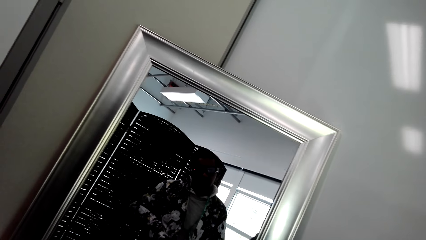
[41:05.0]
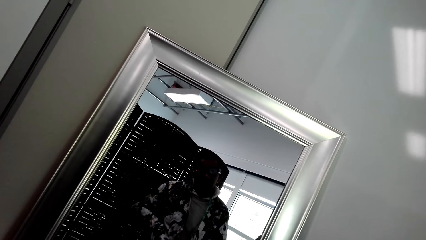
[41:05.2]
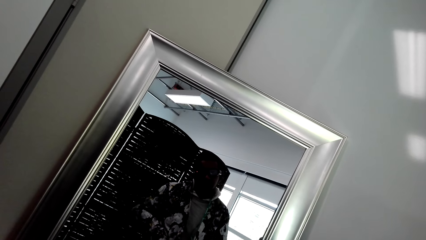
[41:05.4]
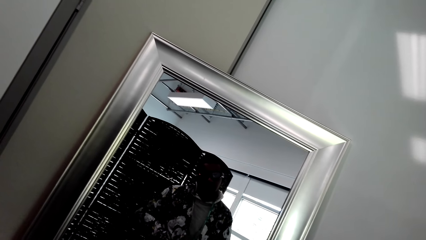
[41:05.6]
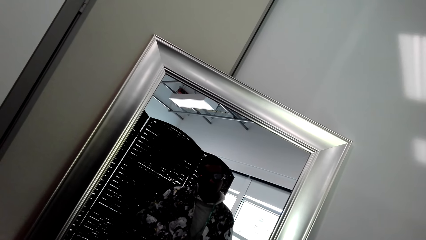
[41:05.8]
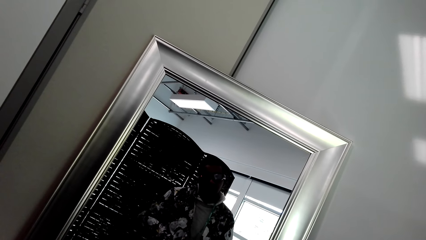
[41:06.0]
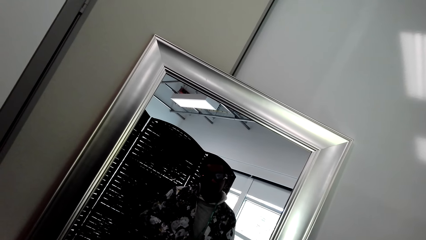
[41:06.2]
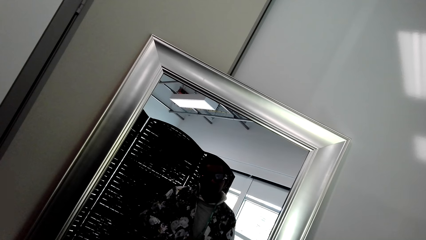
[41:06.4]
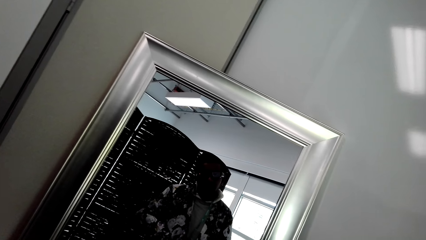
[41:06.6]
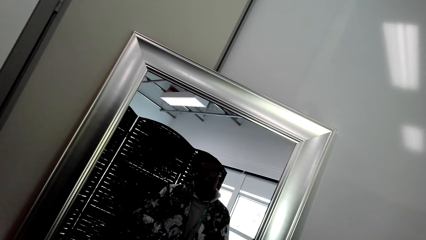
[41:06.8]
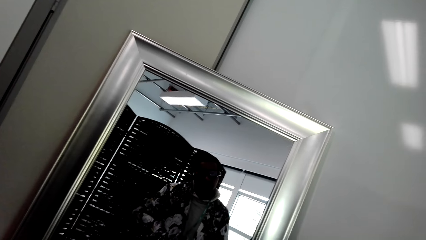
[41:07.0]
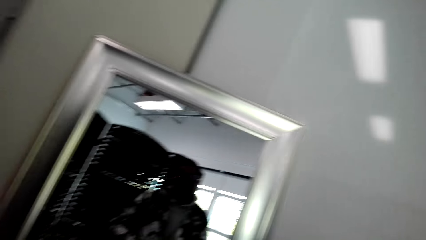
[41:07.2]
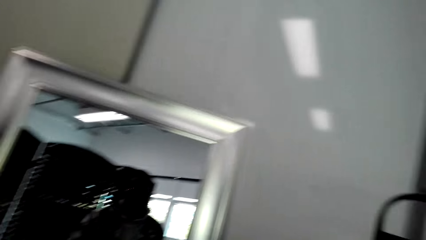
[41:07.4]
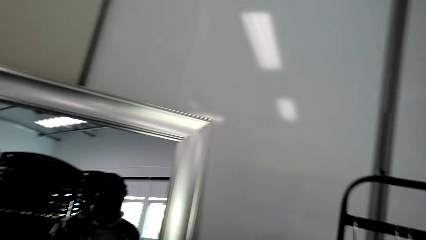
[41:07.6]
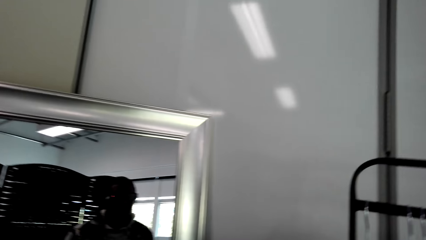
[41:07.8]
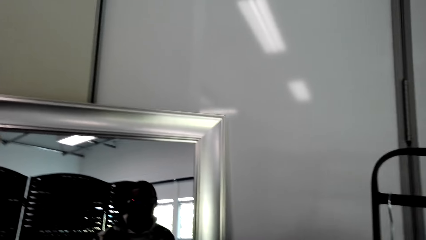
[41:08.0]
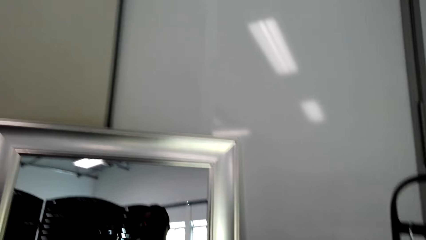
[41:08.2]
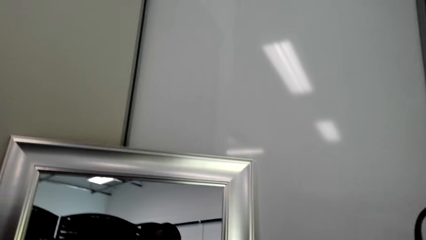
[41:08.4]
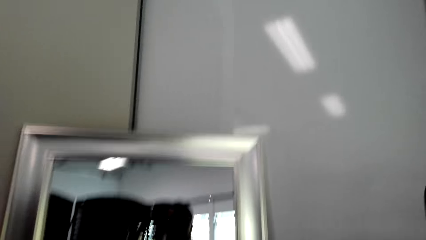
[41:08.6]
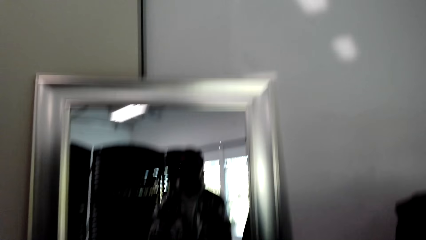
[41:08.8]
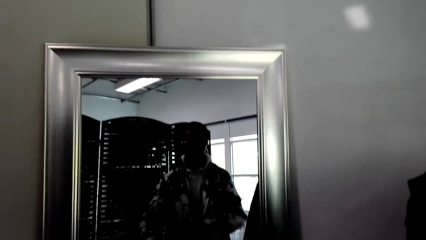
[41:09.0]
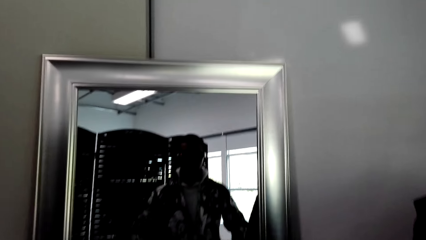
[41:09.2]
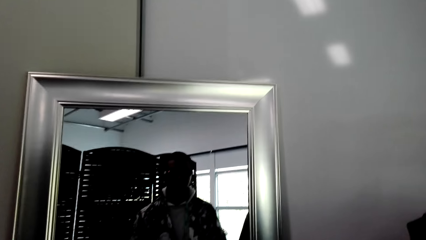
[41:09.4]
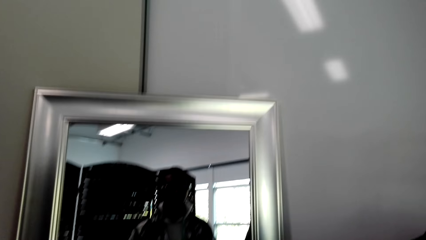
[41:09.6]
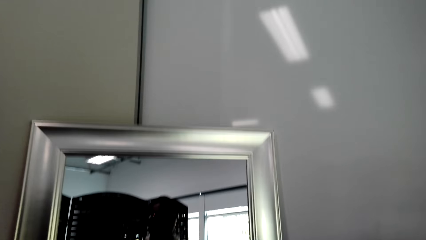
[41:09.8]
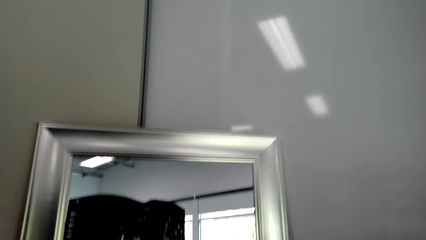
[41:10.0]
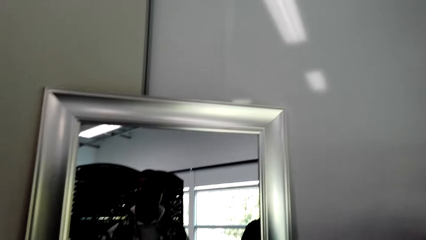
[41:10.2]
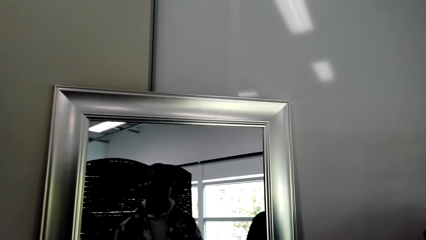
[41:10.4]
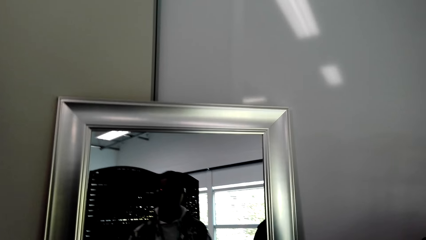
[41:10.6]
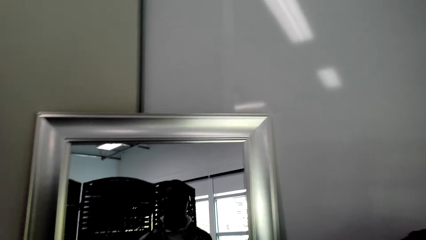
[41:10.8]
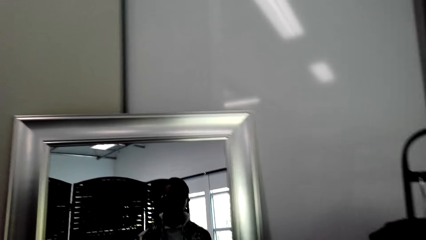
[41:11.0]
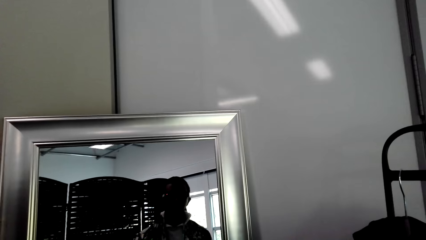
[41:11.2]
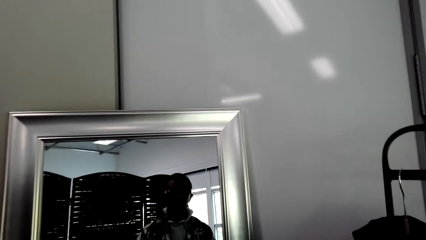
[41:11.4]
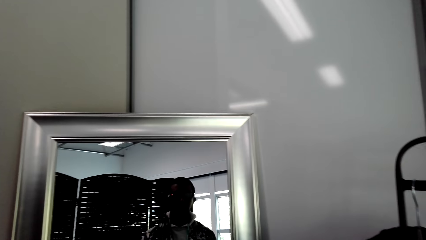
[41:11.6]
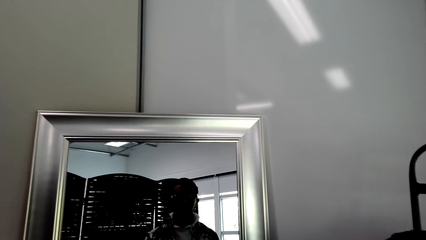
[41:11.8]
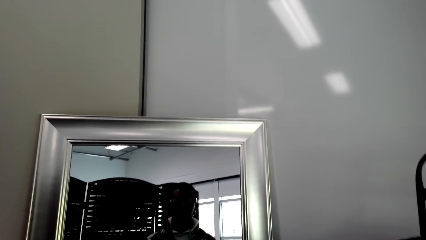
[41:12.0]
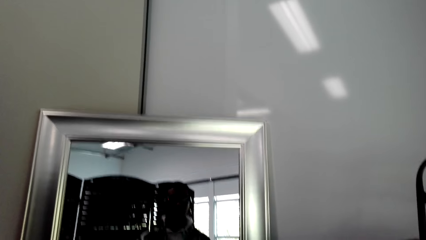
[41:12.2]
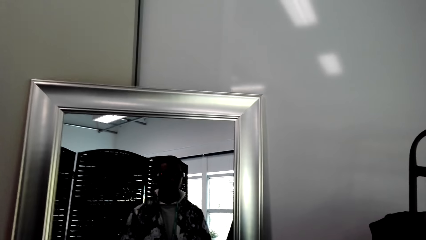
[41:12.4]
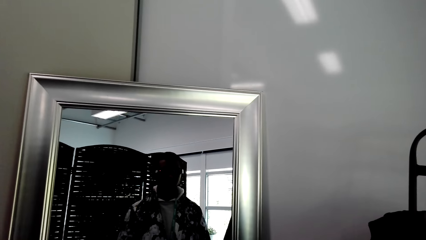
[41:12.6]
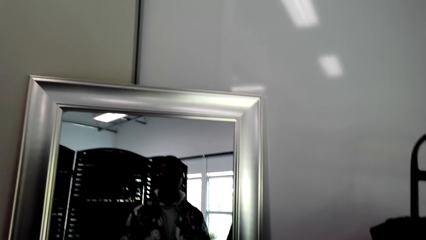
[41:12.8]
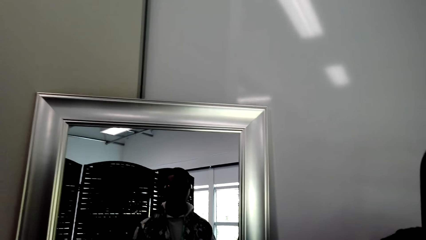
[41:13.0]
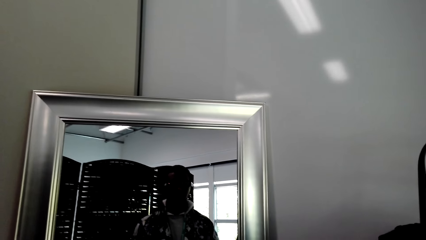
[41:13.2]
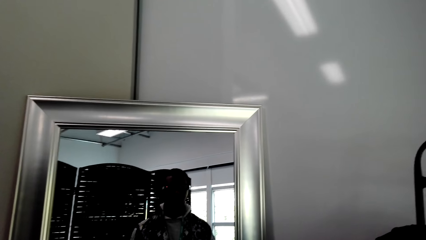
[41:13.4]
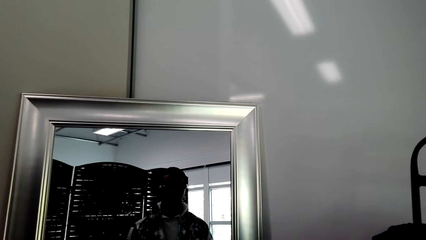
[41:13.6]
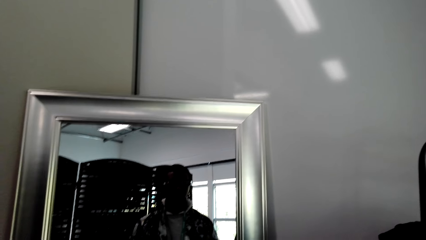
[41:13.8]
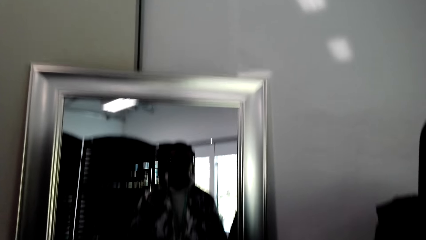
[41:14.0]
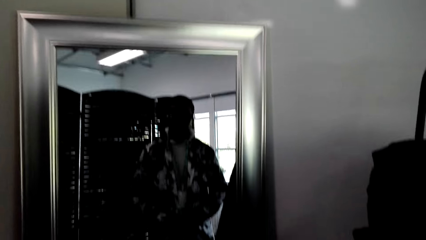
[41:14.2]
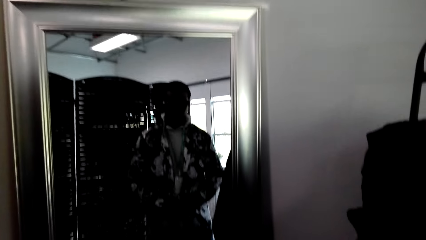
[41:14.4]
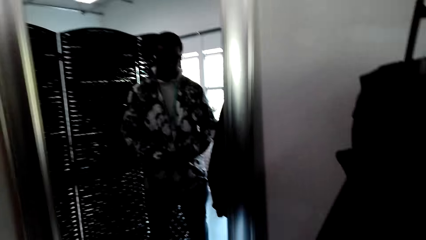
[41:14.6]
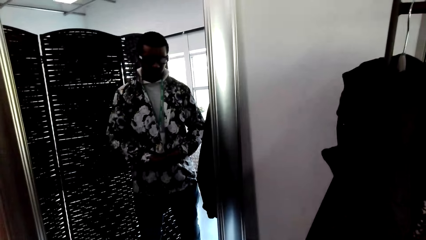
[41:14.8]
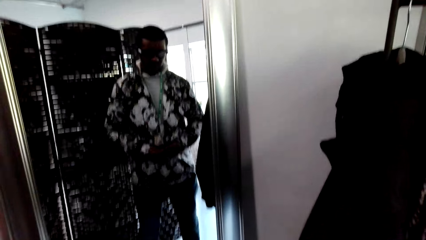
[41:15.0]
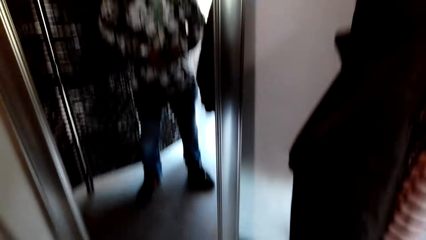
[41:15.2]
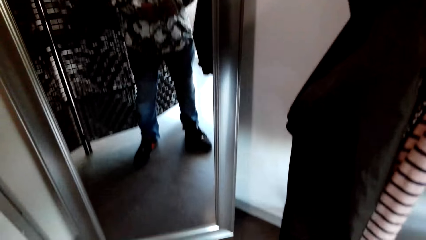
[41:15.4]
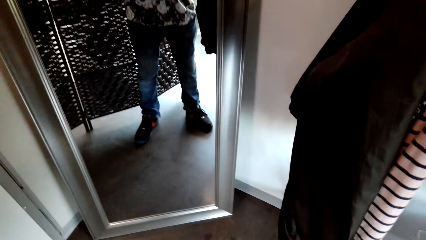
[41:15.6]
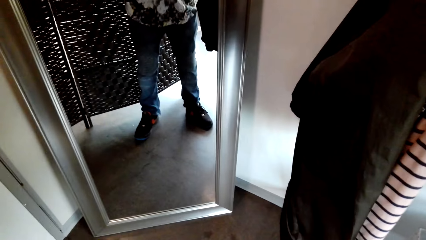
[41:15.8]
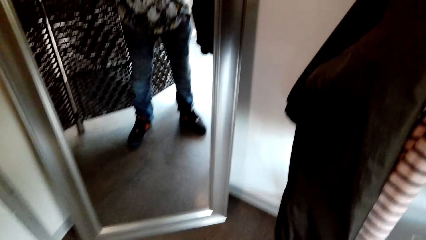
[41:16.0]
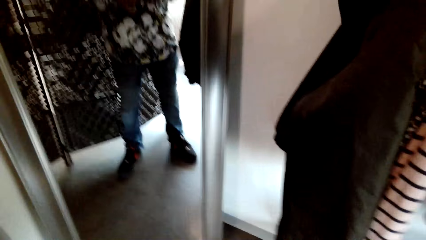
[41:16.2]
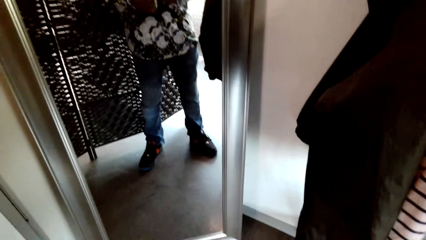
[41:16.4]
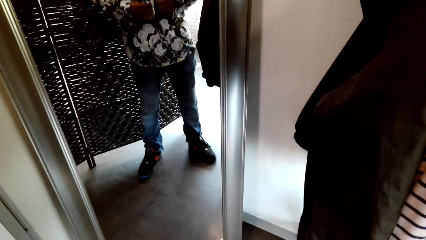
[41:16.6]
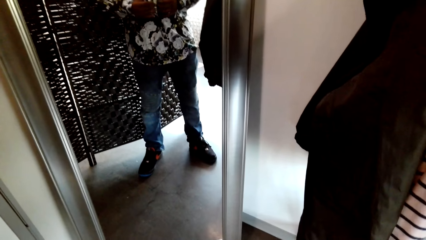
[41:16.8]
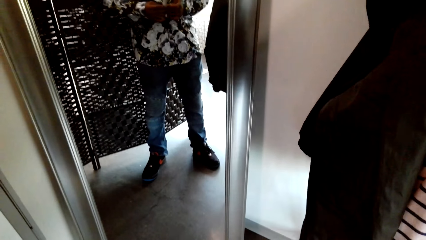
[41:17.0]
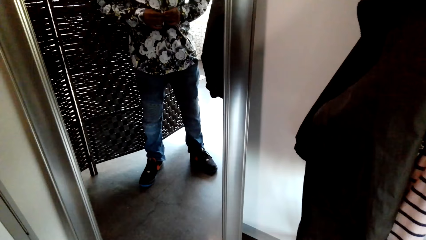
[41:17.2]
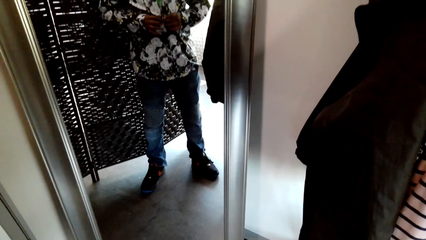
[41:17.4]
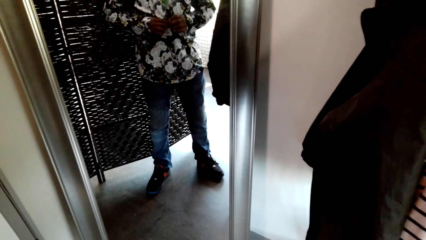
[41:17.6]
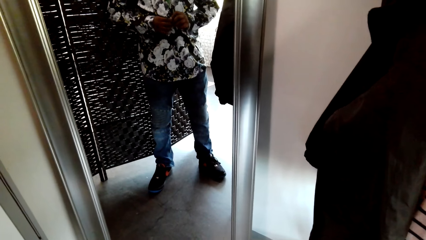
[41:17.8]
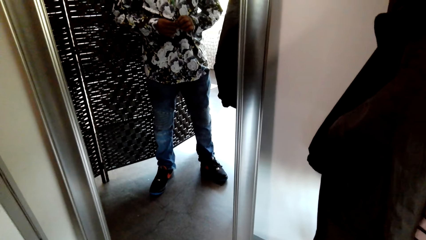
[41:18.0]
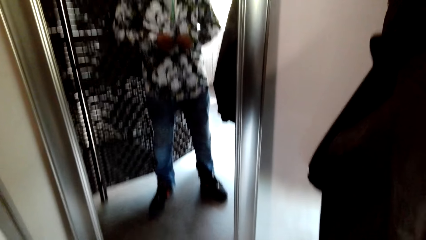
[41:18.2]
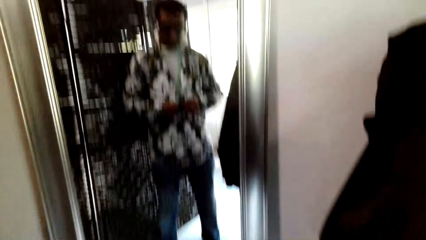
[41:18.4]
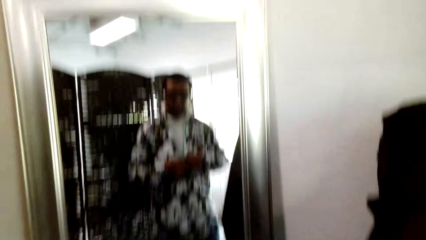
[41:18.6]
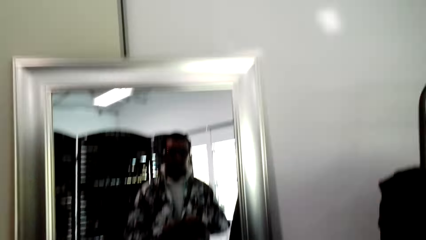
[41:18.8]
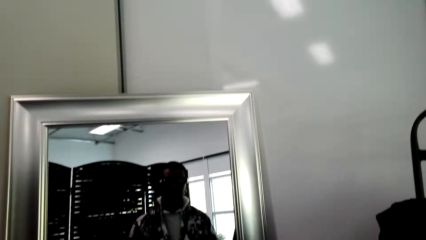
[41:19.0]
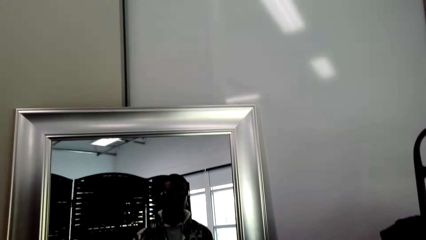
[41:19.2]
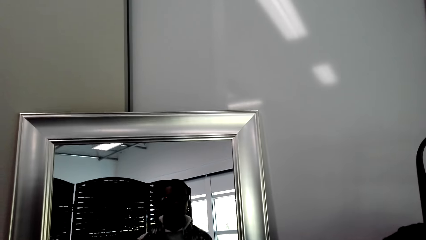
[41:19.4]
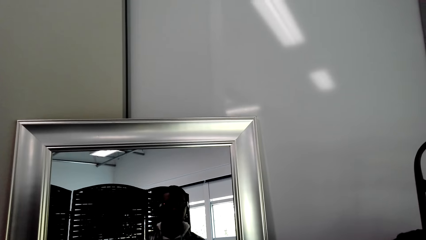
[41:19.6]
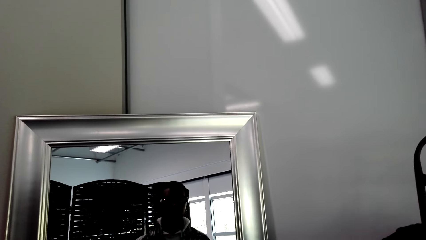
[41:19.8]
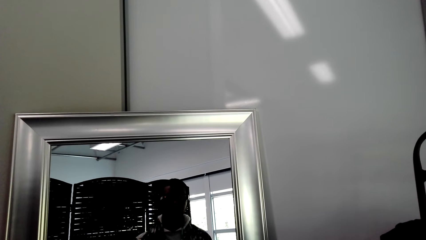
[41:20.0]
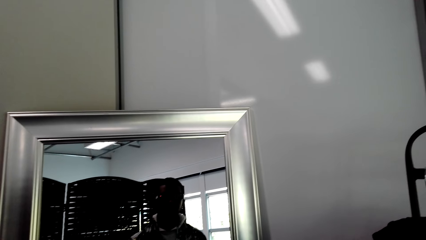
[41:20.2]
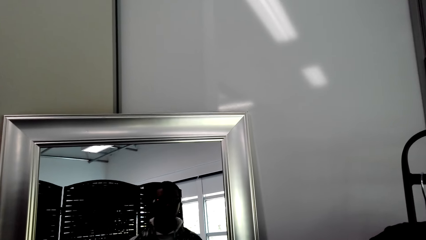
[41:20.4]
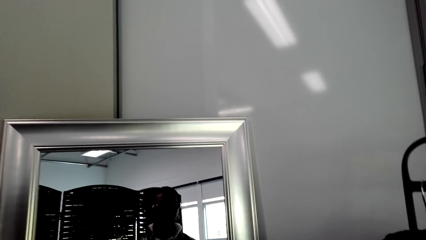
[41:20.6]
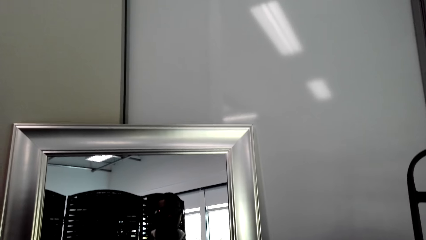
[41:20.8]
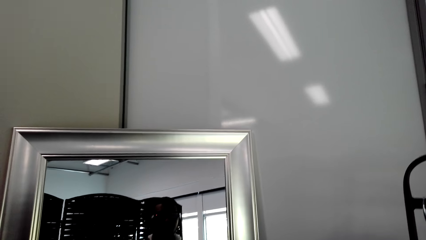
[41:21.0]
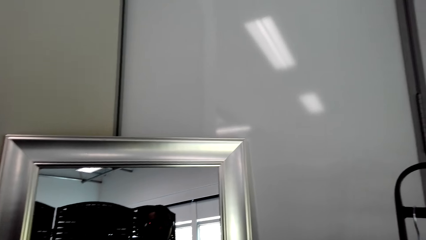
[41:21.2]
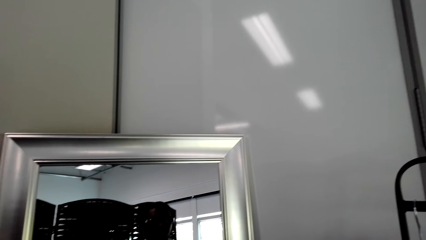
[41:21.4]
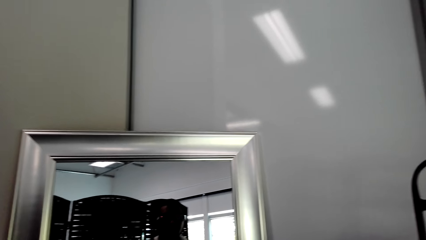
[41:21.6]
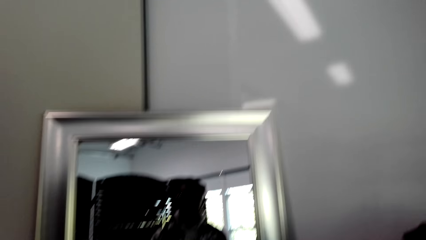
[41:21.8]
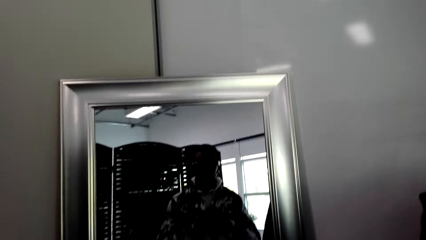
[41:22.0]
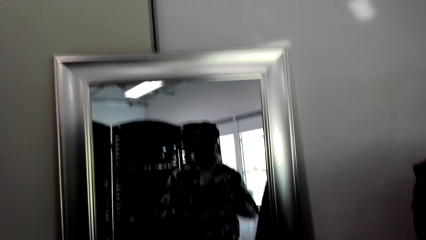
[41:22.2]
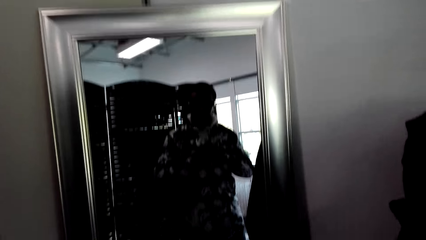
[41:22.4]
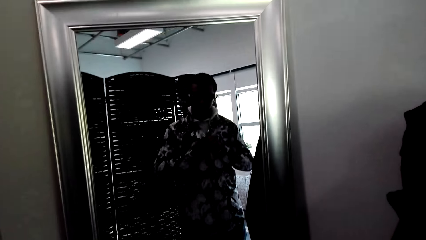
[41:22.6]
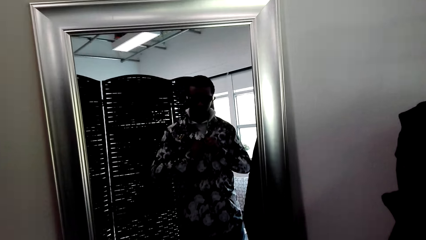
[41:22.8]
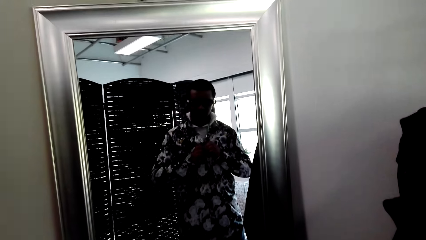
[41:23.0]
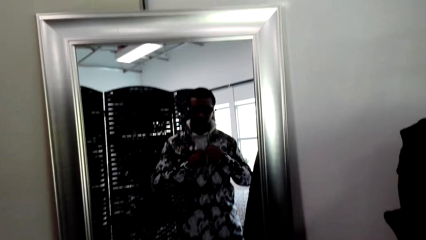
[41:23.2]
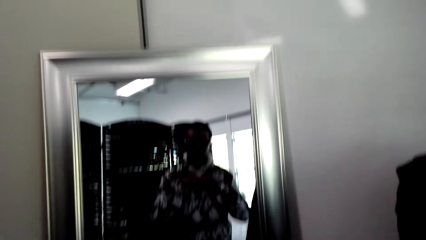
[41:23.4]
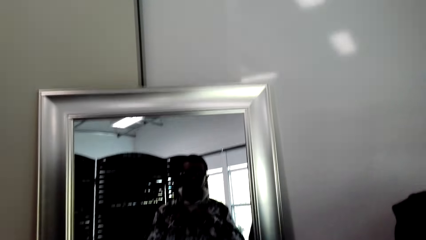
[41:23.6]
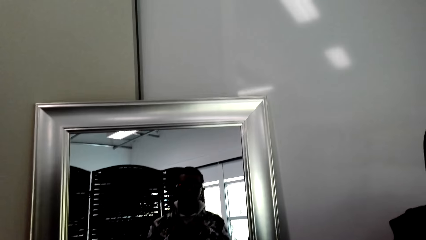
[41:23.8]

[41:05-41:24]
The camera wearer buttons the shirt.
